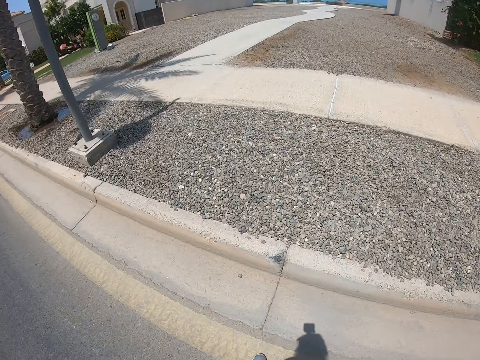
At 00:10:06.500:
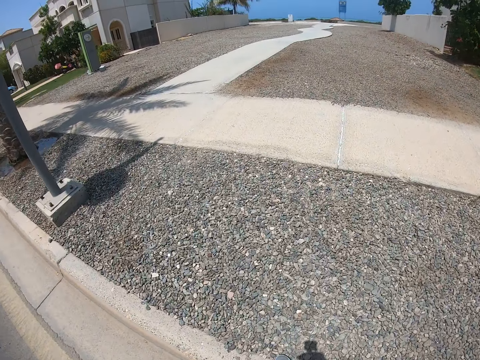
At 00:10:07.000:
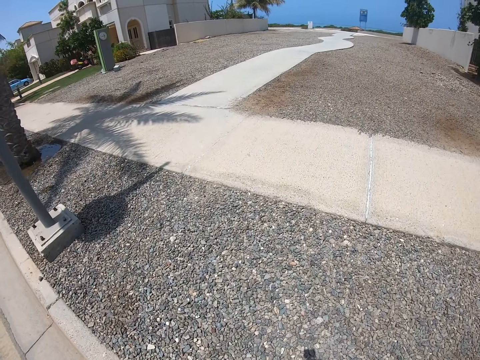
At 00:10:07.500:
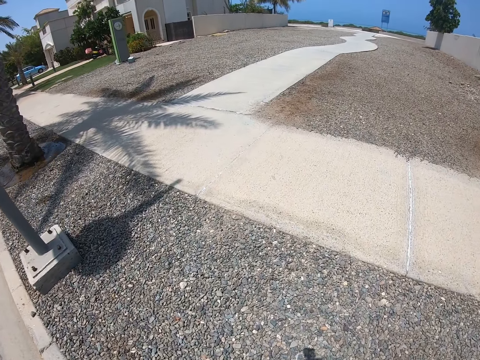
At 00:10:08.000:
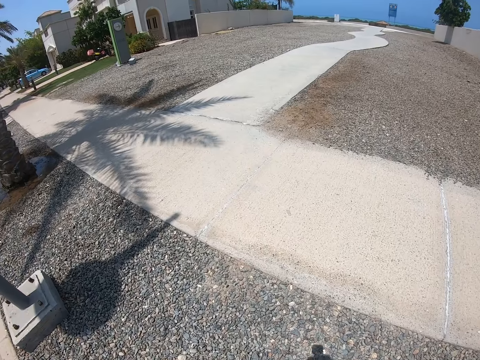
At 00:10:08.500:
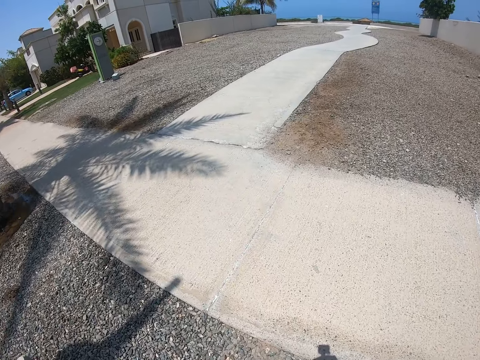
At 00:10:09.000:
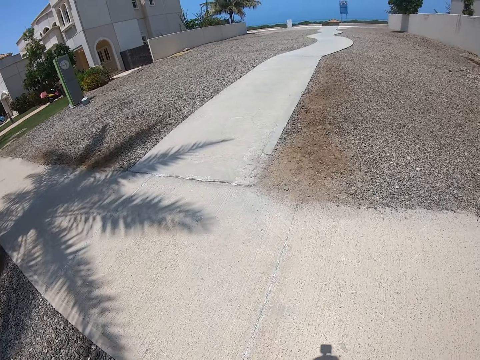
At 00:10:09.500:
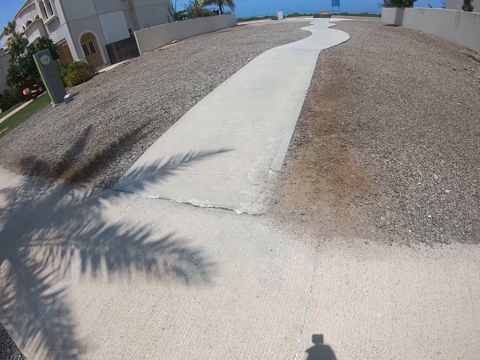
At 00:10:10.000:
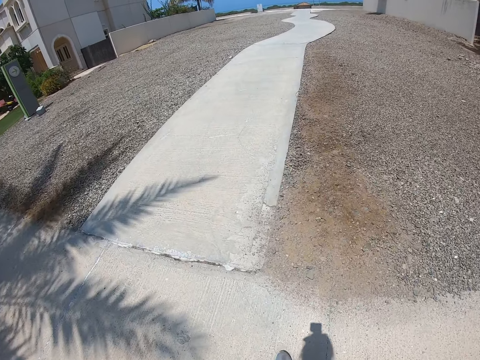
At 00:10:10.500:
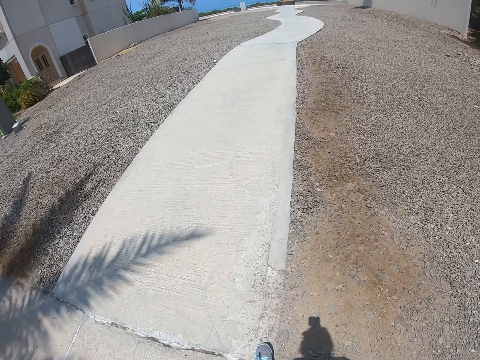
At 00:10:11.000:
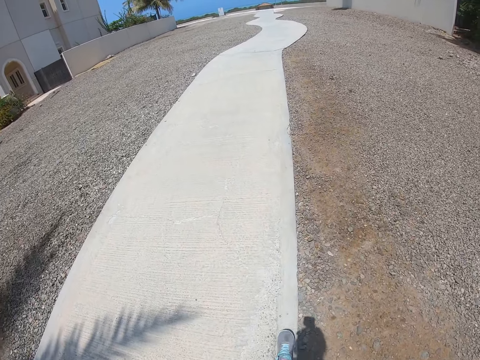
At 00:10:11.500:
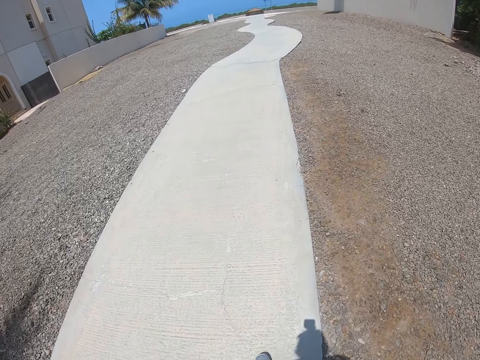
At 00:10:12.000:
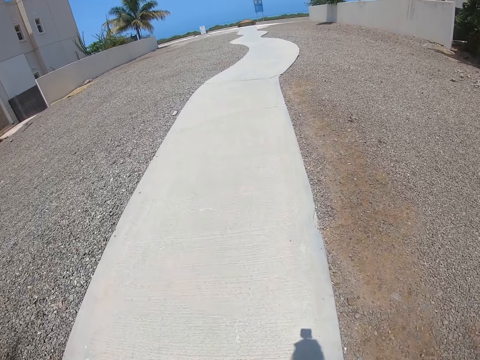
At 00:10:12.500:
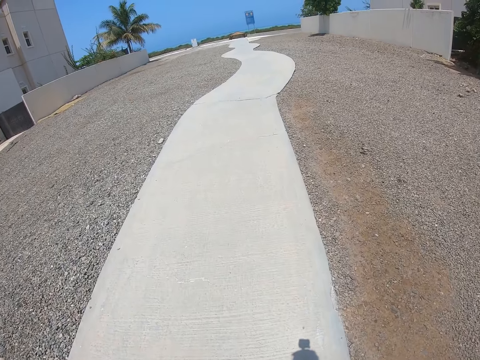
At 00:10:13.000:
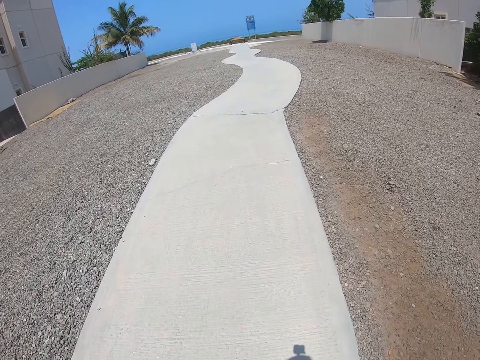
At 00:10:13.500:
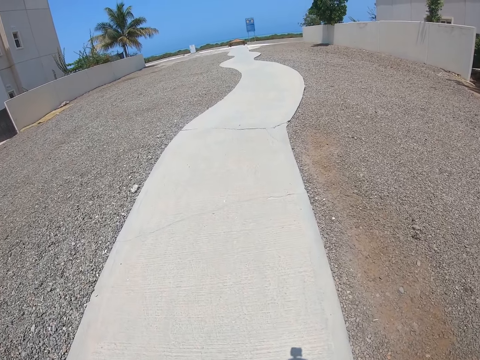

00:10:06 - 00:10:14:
The camera wearer walks on the pathway.

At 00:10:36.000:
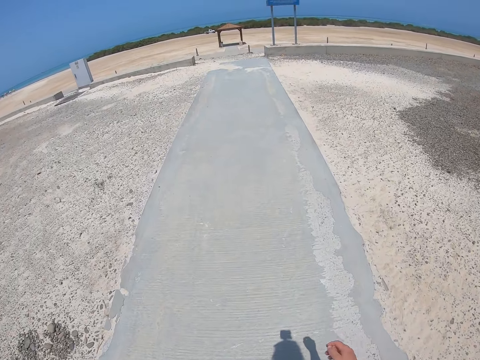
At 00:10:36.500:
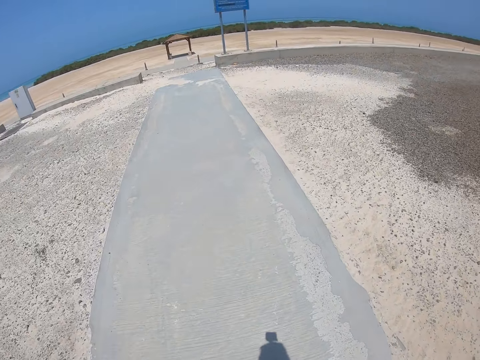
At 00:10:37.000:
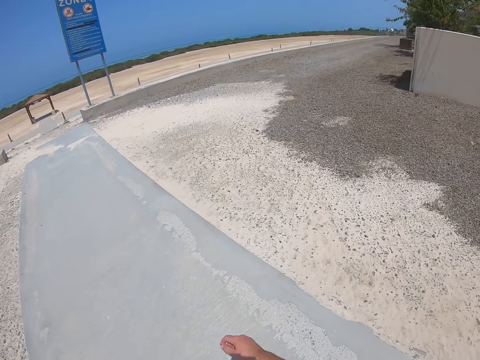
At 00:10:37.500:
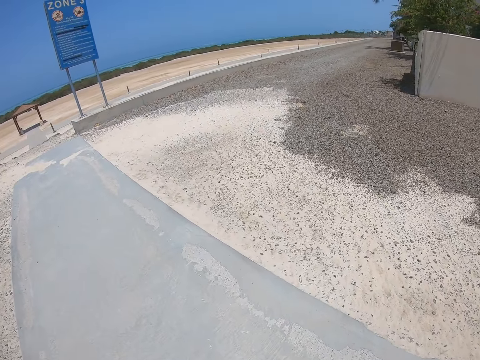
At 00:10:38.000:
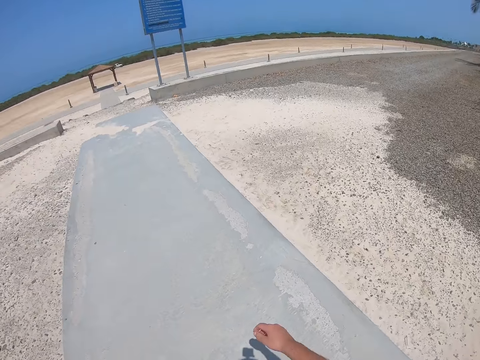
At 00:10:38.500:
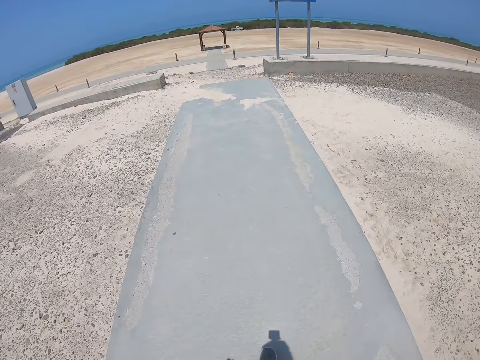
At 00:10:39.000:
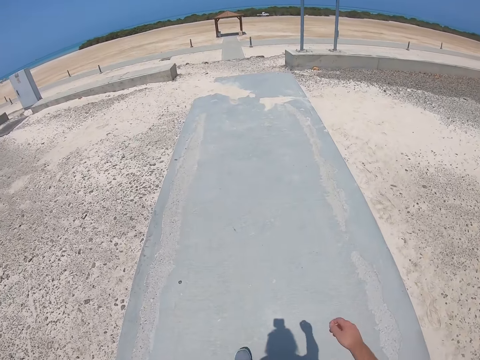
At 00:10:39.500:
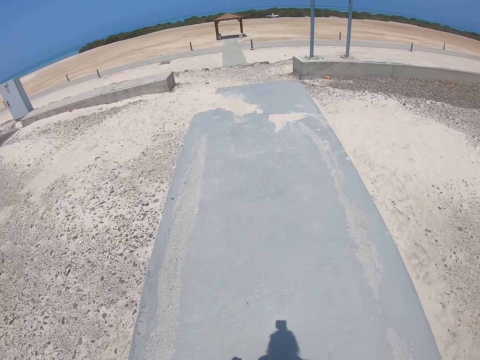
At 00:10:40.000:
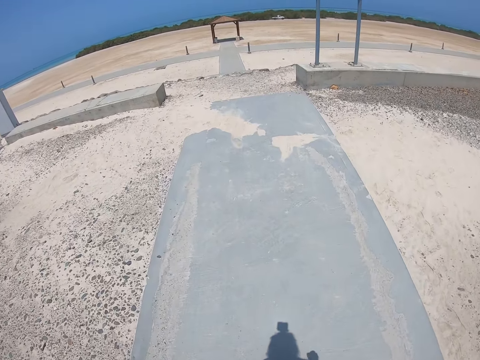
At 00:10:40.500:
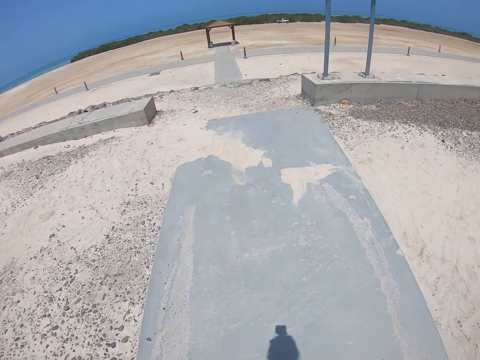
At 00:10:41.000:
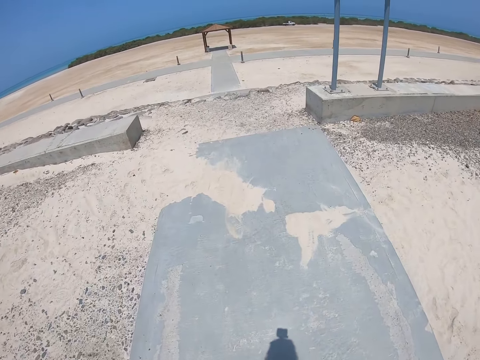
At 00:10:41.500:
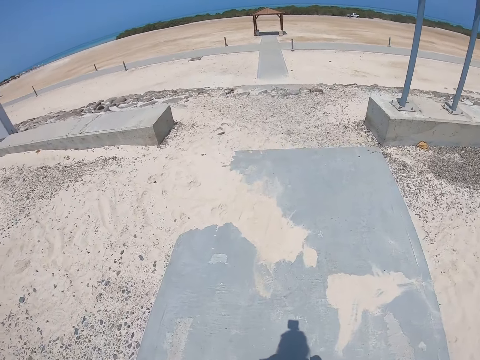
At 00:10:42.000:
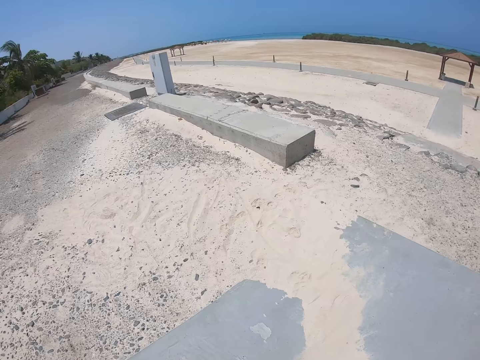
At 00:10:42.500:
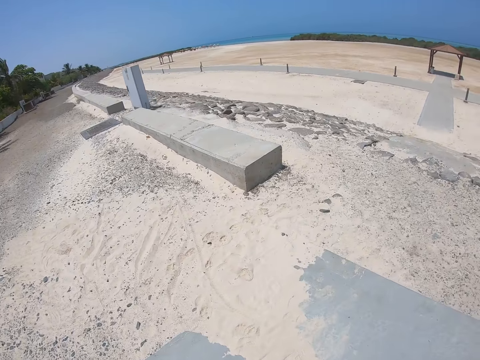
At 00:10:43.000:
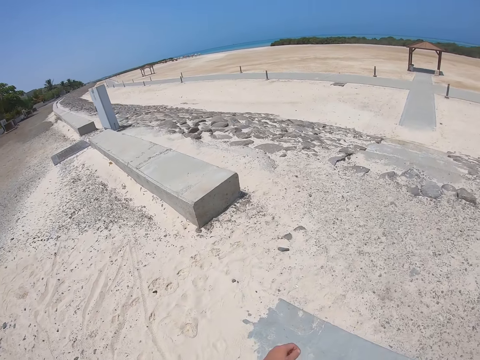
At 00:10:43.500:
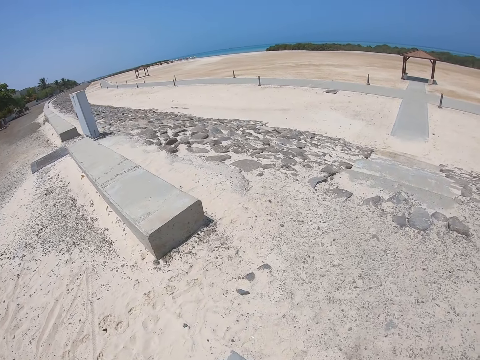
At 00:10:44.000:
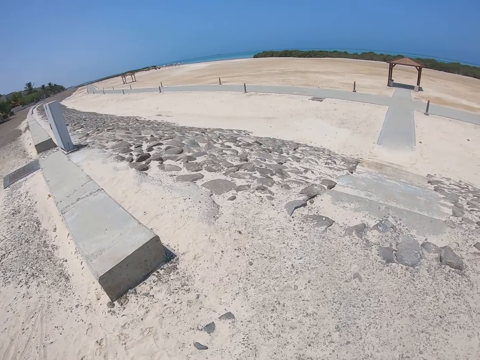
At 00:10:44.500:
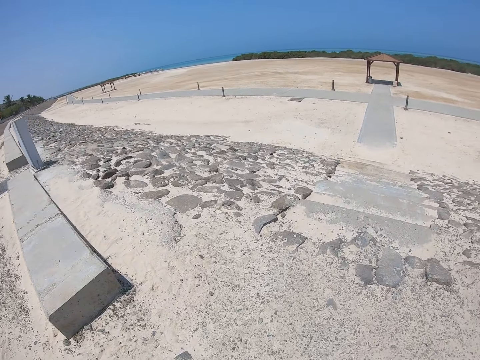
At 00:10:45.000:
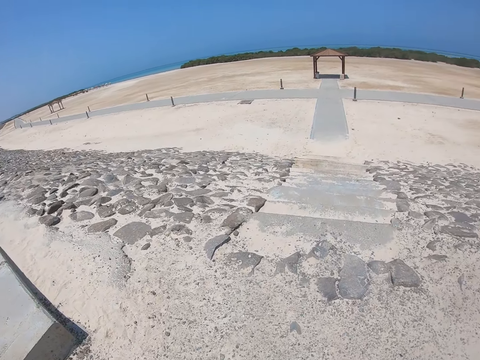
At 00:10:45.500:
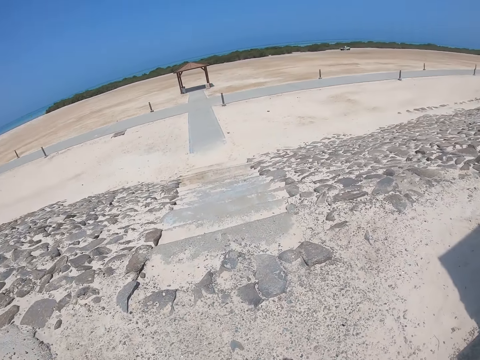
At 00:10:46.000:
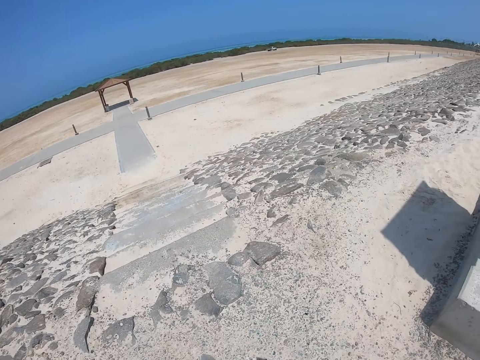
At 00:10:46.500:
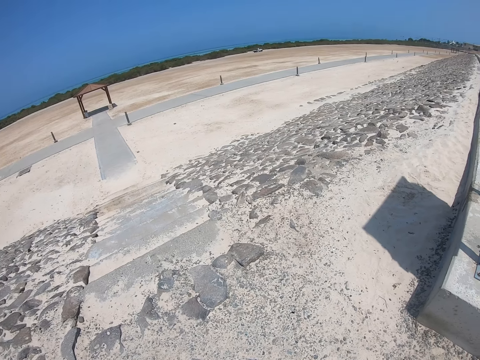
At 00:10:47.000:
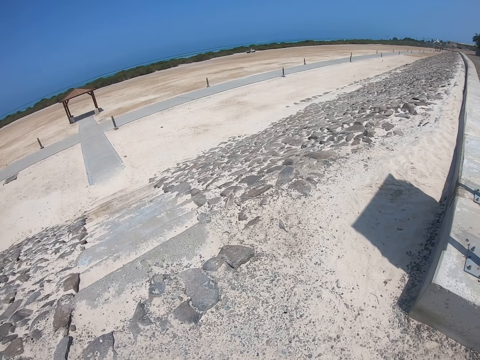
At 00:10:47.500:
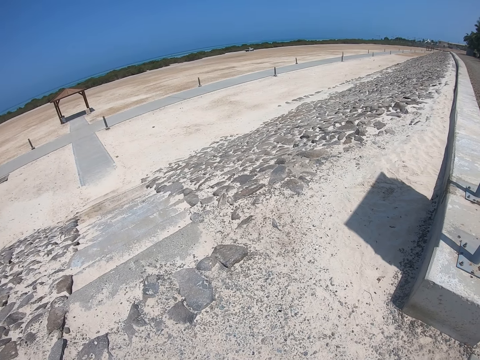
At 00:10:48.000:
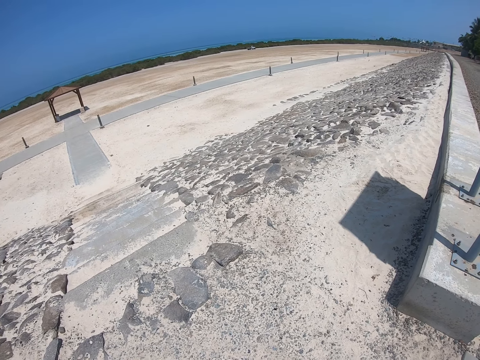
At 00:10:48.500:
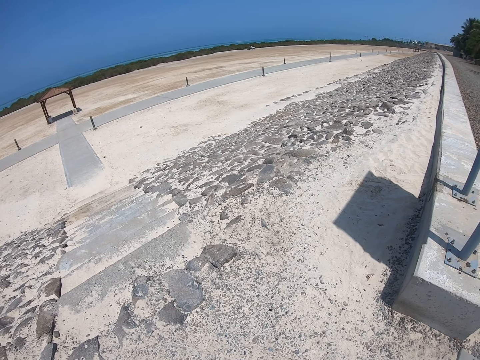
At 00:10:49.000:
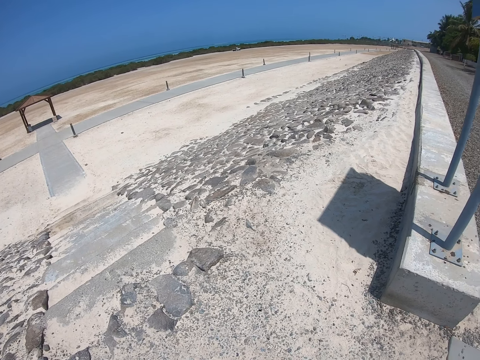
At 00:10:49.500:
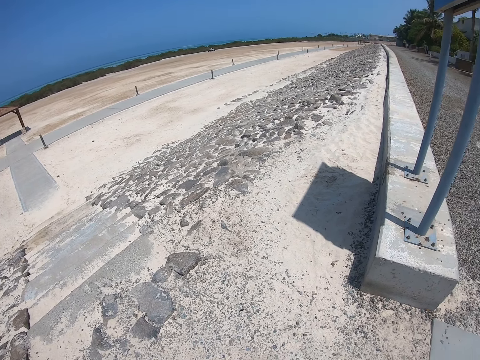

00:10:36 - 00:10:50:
The camera wearer looks around. They look around again.

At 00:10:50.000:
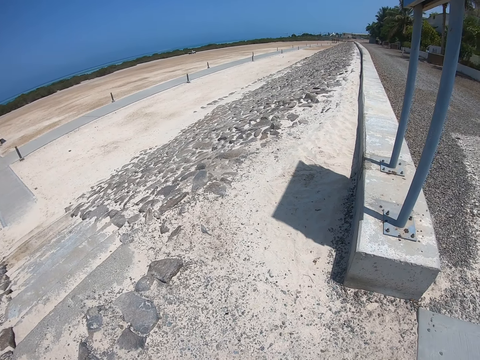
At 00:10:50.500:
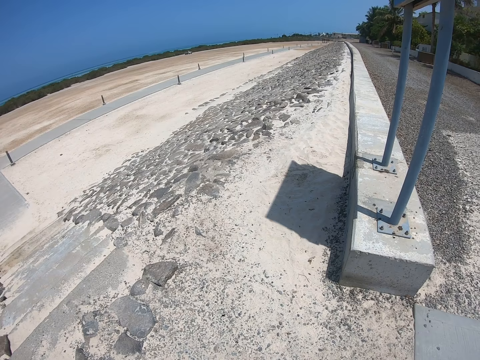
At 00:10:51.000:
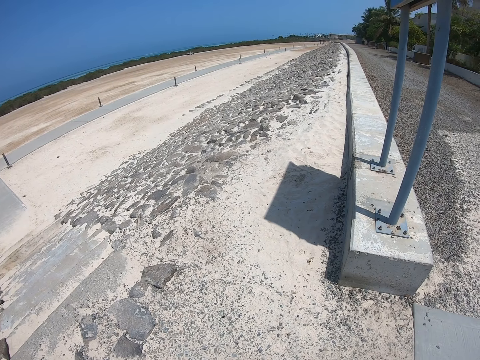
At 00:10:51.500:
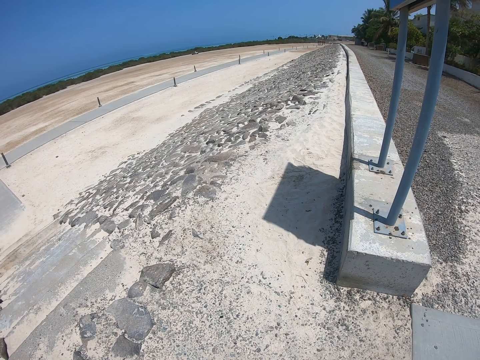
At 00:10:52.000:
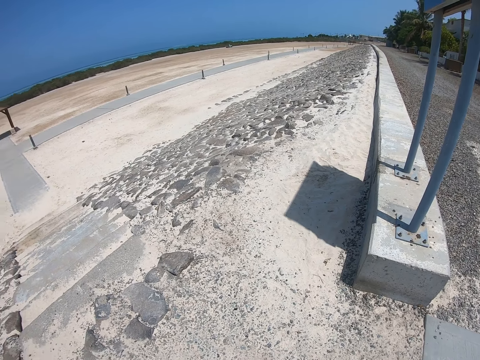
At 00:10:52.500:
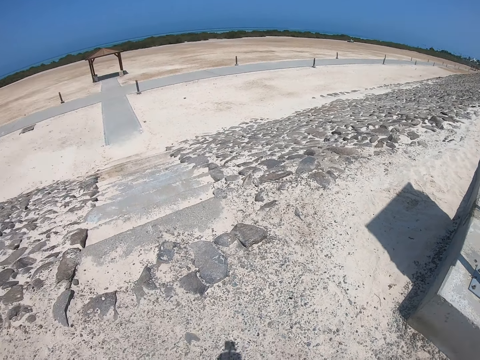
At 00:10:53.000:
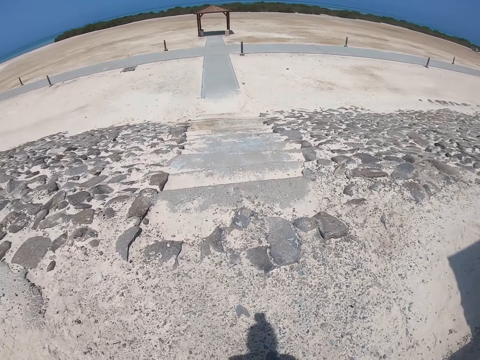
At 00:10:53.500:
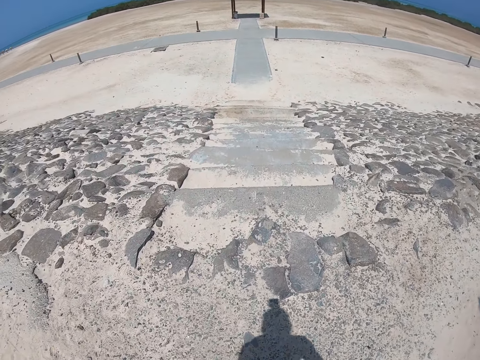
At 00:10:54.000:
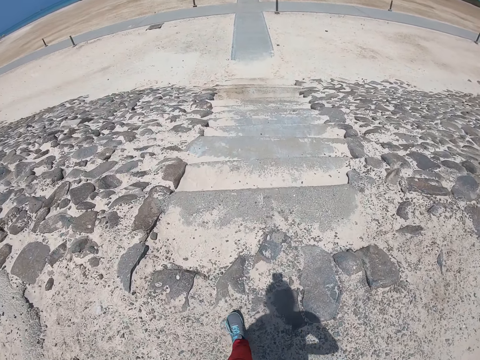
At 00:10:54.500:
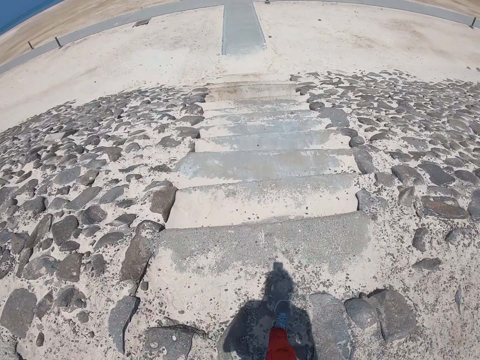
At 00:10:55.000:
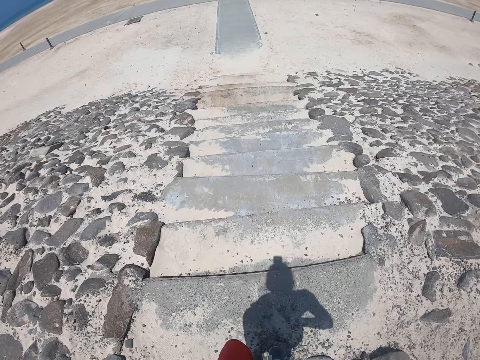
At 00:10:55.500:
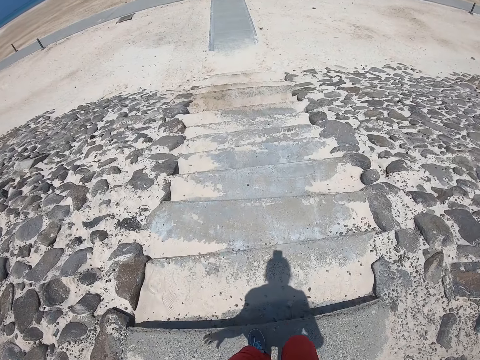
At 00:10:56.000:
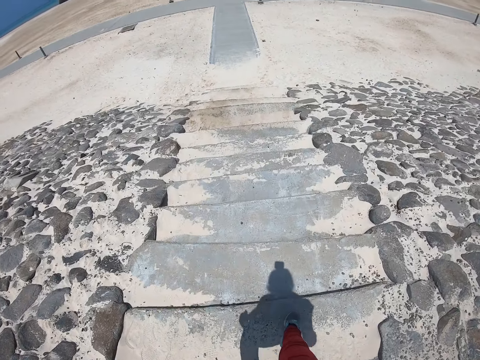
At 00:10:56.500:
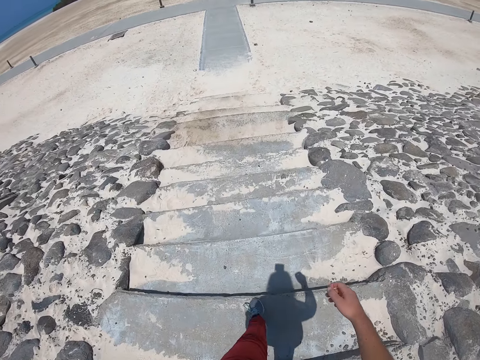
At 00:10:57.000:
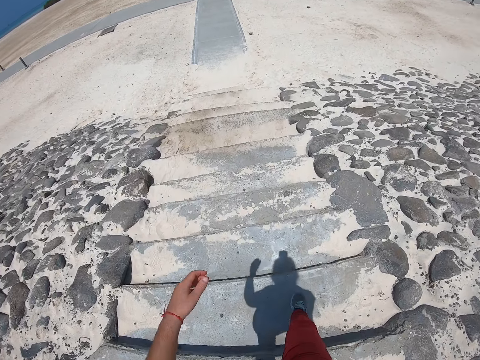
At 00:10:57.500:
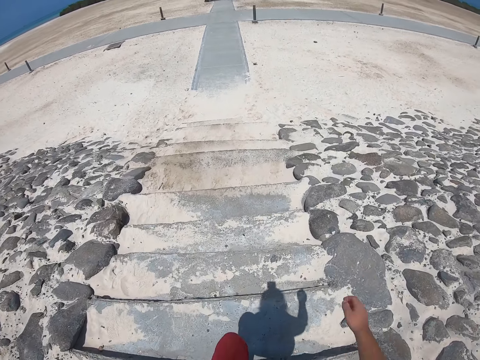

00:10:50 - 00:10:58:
The camera wearer walks on the pathway.
